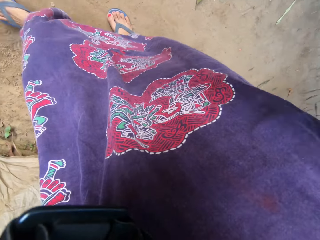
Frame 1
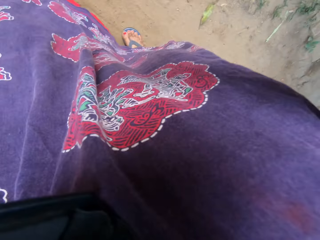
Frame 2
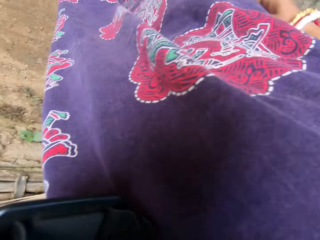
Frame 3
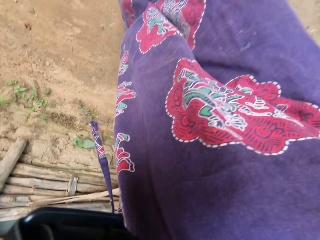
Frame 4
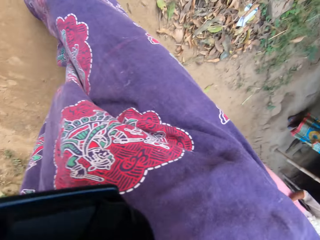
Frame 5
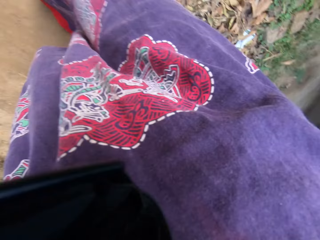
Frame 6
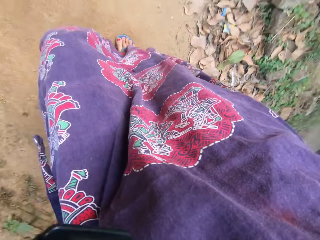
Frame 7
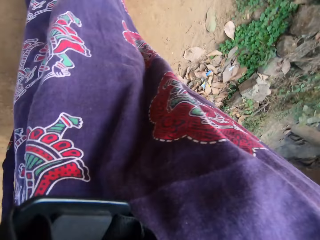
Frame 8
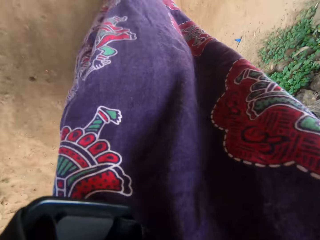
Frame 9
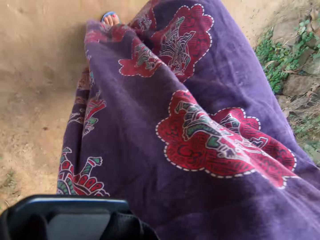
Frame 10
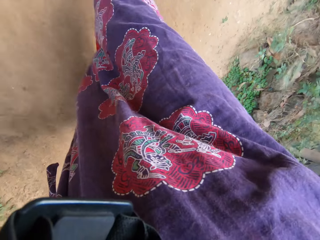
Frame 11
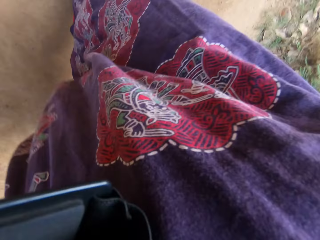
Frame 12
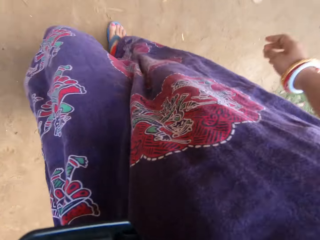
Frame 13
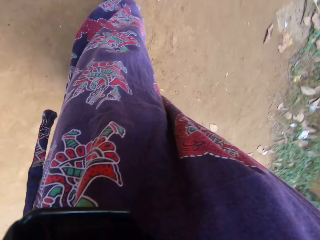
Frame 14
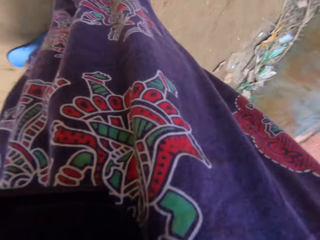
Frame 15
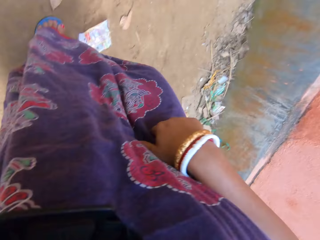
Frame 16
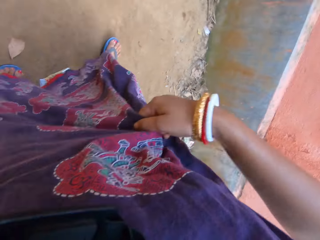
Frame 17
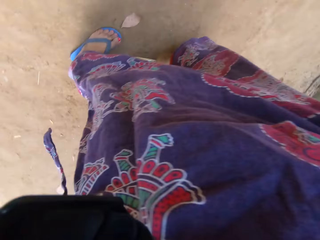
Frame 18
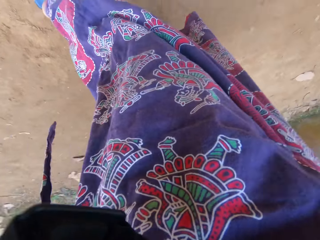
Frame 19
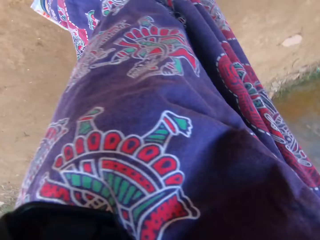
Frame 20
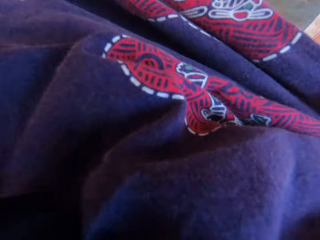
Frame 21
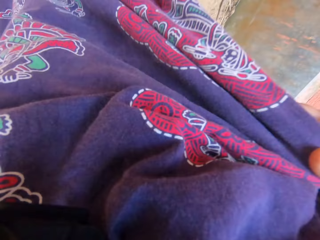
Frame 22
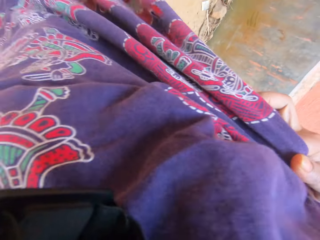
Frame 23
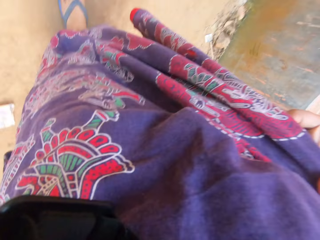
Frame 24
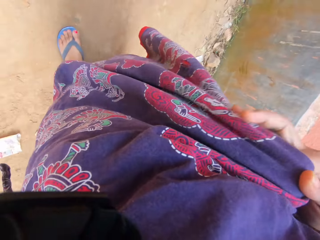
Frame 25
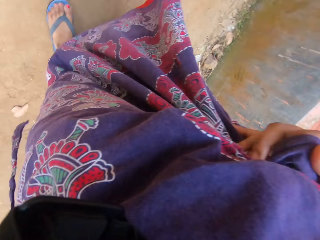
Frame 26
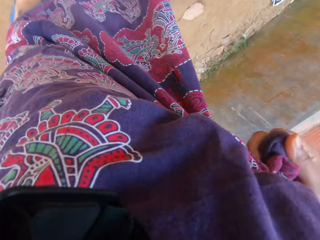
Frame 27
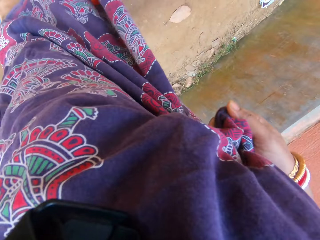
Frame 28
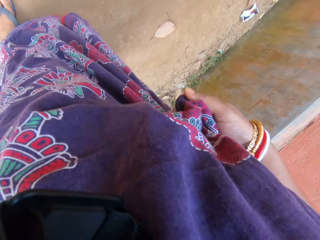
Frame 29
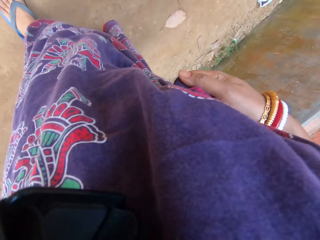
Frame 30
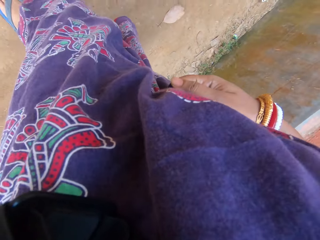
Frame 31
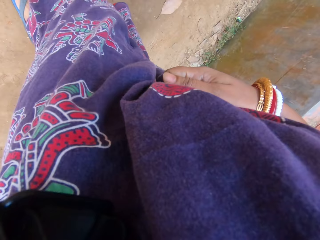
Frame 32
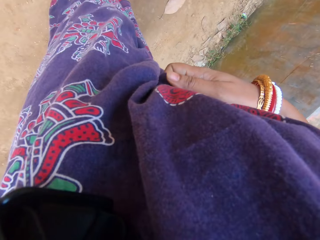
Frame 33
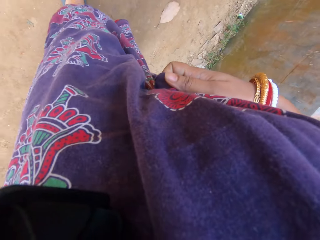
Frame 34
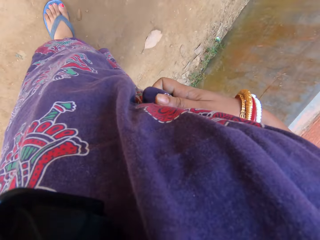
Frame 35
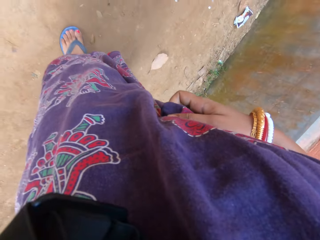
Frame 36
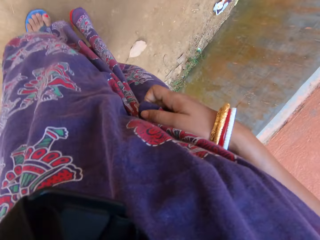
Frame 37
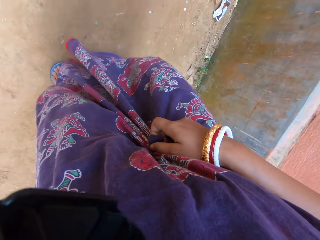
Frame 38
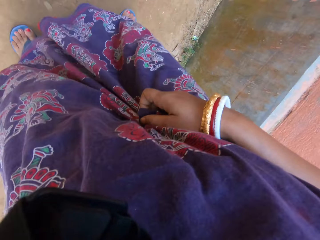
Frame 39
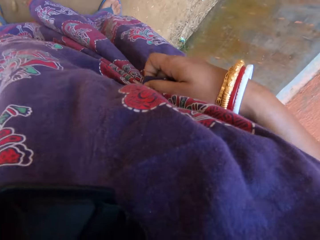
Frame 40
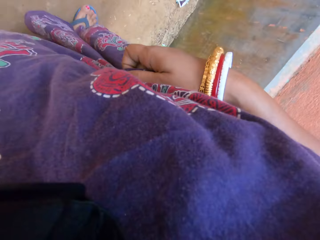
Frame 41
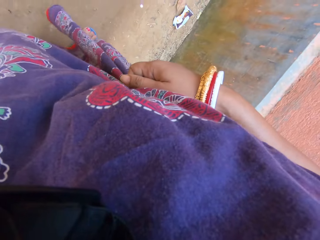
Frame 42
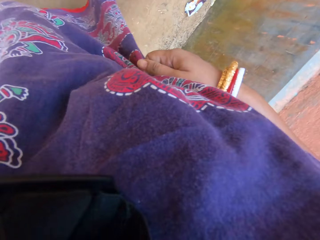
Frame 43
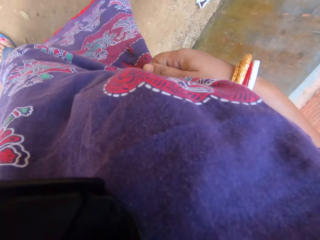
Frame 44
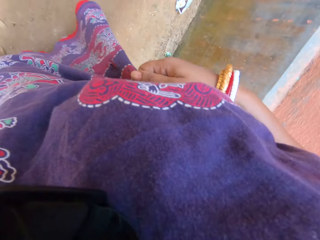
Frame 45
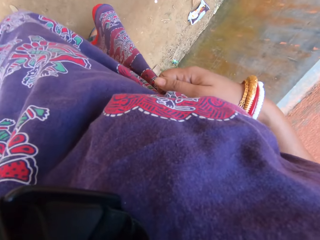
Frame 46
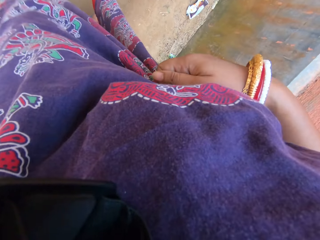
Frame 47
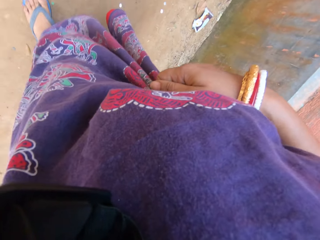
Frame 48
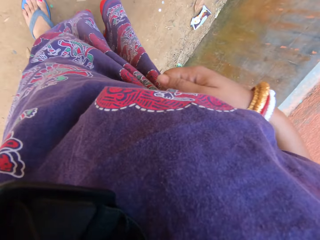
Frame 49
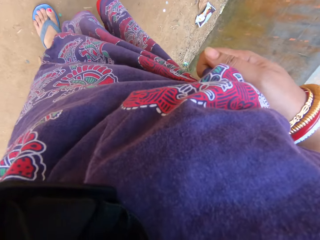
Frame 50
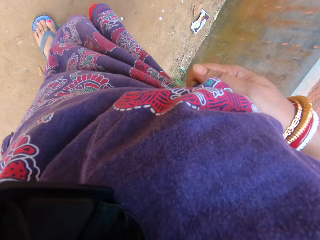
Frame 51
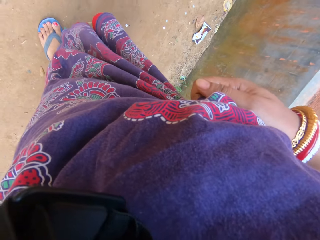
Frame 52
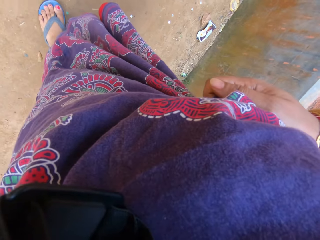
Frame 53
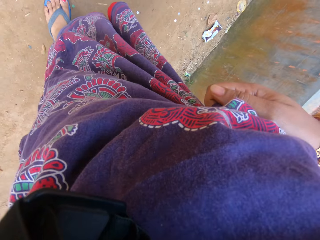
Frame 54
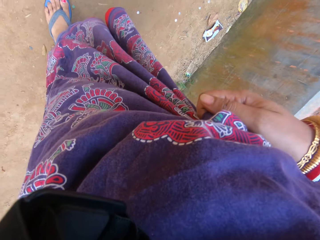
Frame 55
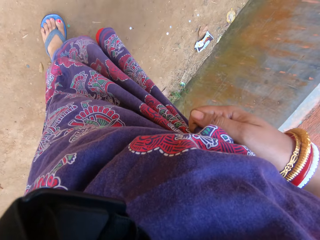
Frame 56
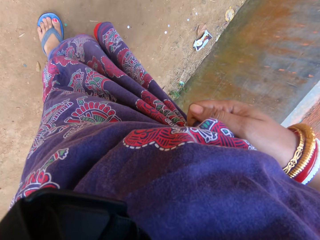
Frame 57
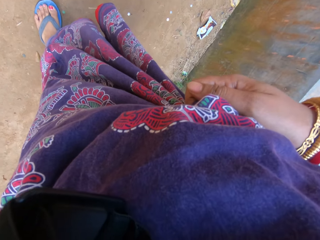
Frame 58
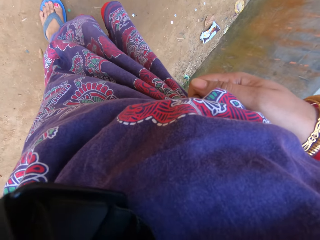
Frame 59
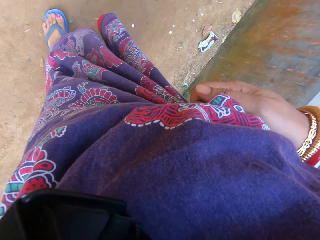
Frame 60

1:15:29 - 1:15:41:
The camera wearer adjusts her dress with her right hand. A woman straightens the cloth.

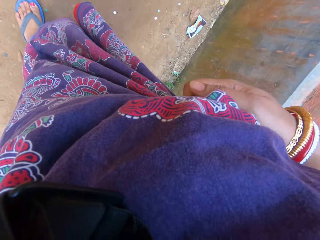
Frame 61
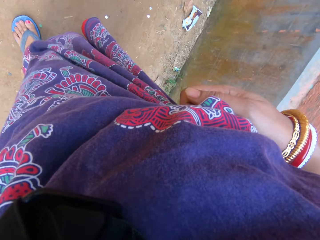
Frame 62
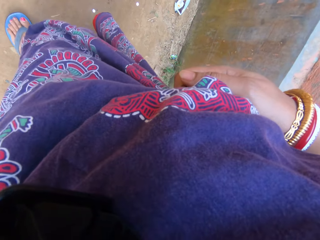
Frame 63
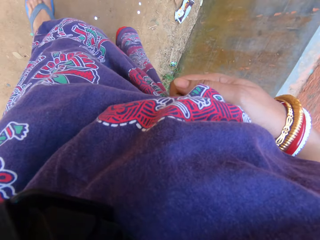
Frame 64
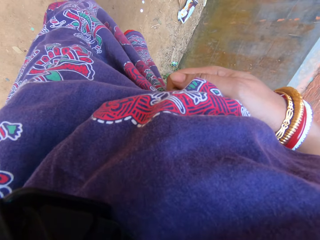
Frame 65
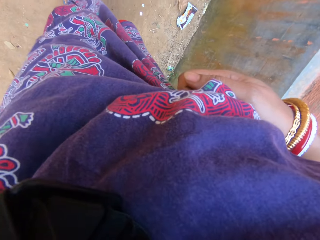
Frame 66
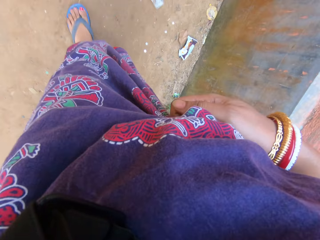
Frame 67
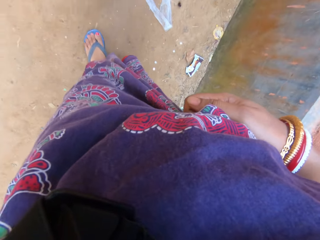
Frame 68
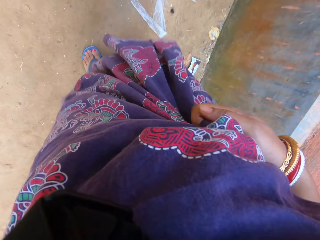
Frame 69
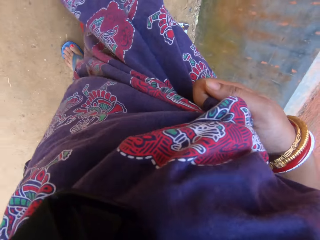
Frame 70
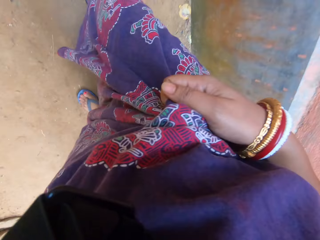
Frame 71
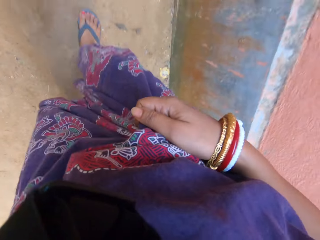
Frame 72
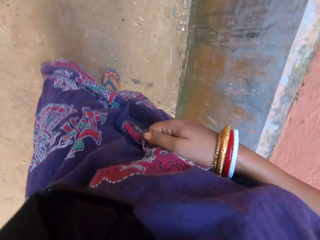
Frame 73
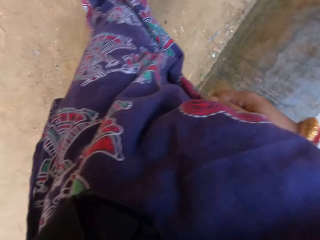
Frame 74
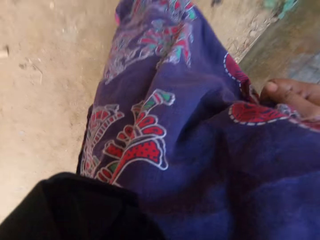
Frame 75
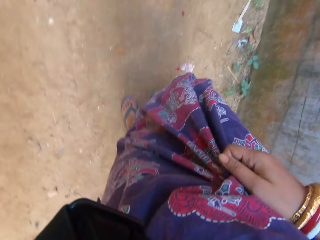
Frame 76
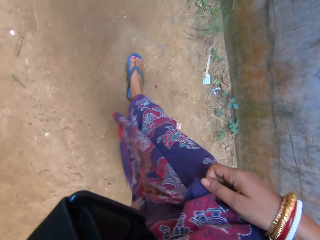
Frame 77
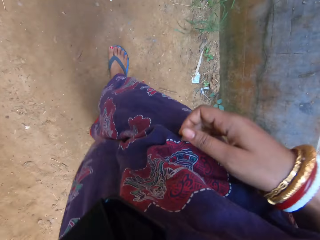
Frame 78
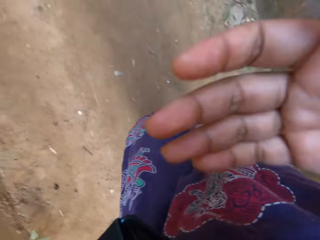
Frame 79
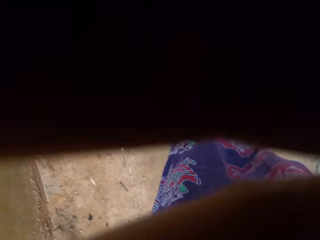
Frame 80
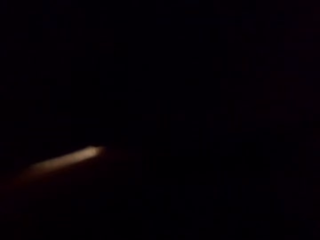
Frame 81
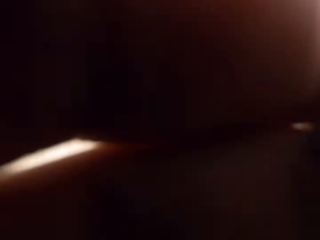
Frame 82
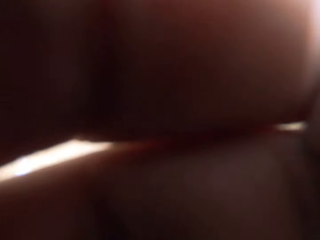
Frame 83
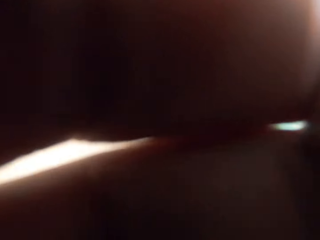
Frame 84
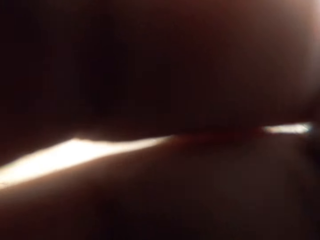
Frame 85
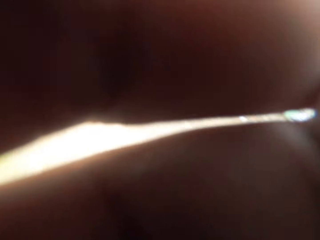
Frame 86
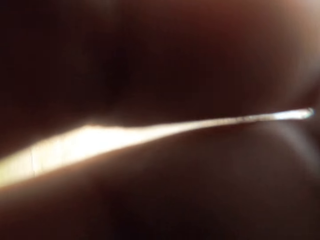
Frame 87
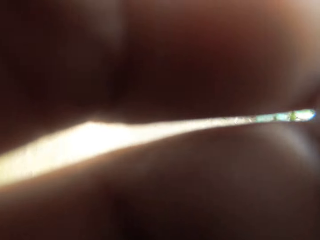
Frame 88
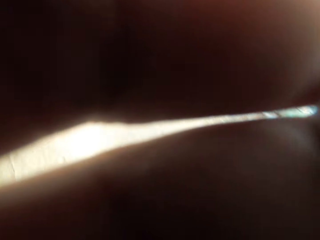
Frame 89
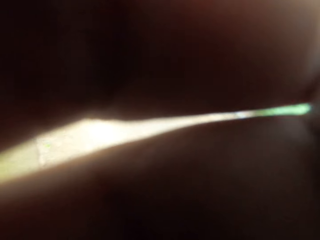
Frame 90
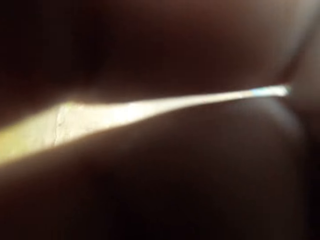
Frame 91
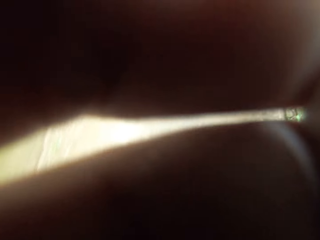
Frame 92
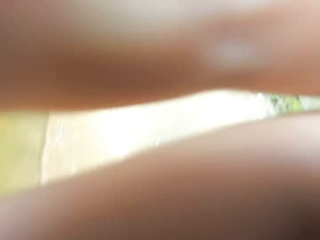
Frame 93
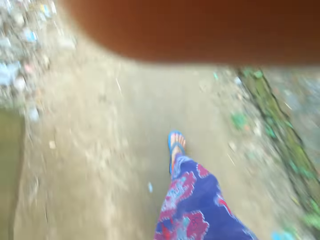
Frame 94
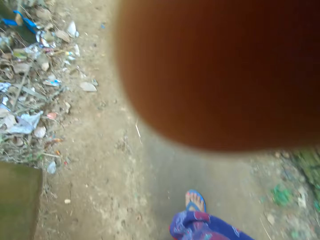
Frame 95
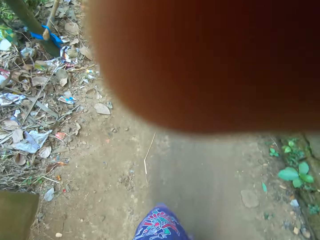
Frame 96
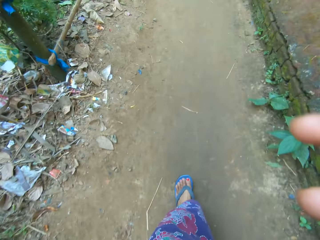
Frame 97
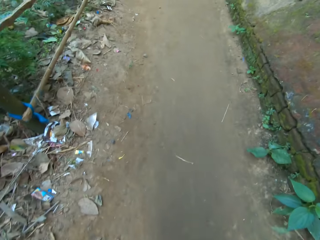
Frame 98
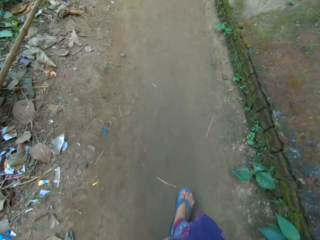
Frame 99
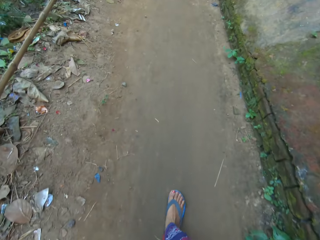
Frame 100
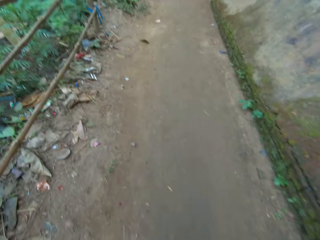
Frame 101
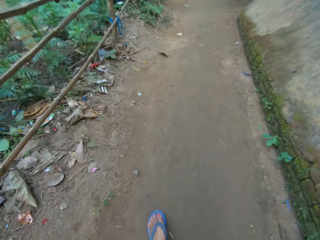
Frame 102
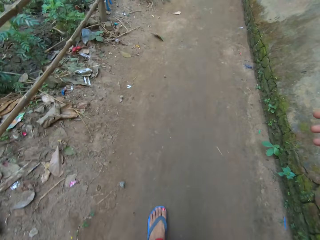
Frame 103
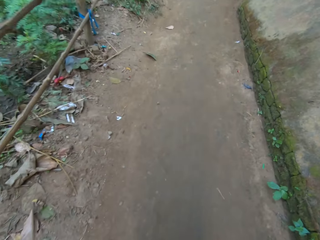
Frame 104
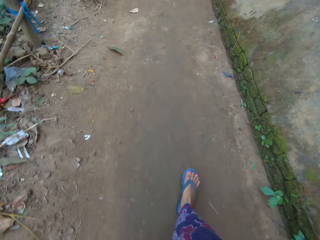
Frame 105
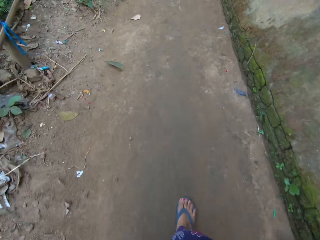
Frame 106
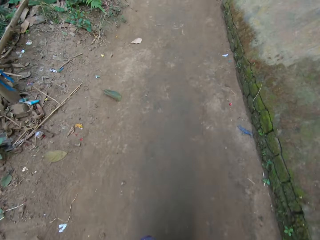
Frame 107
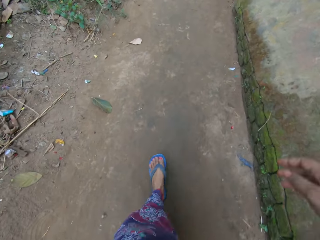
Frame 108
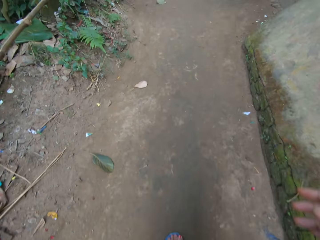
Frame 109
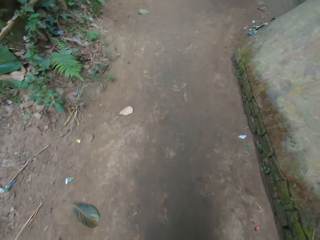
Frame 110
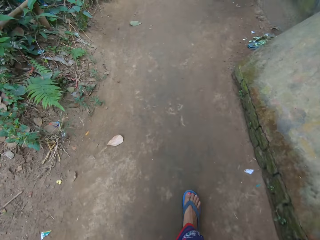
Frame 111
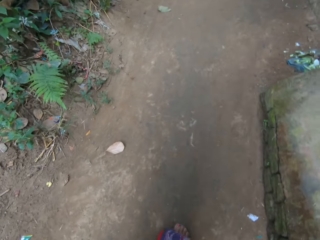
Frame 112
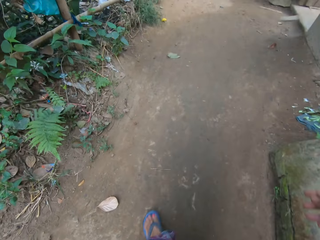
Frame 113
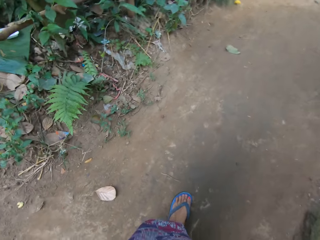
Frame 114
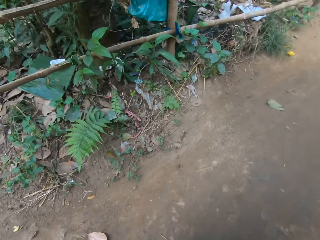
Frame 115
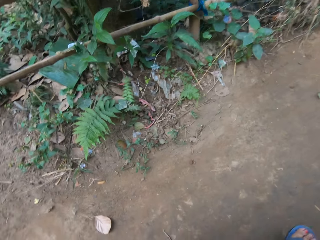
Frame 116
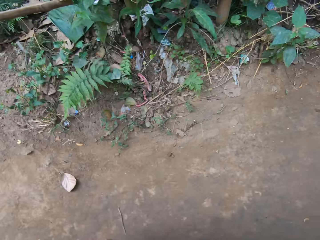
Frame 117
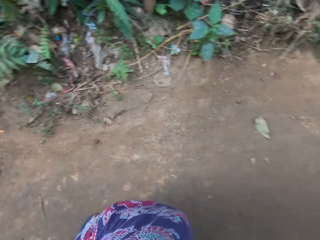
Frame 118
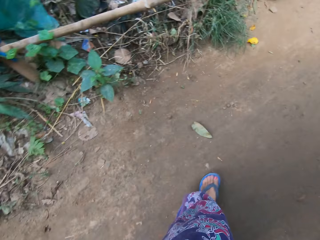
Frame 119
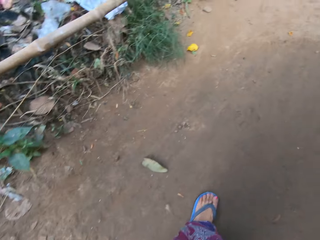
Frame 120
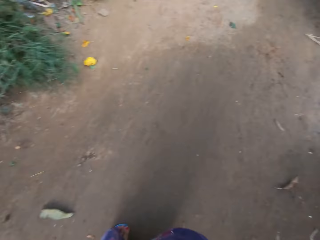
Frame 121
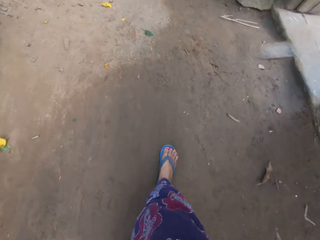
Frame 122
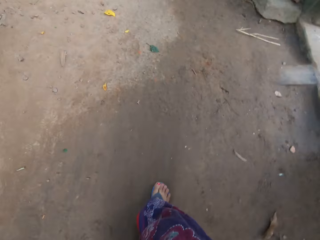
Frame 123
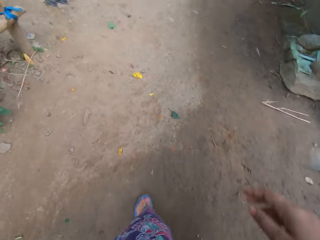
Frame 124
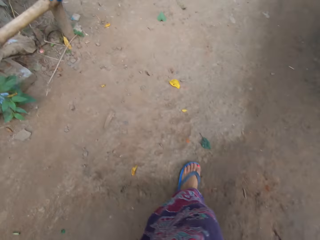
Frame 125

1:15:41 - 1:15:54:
The camera wearer adjusts the camera with her right hand. A woman covers the camera. The woman removes hands on the camera.
